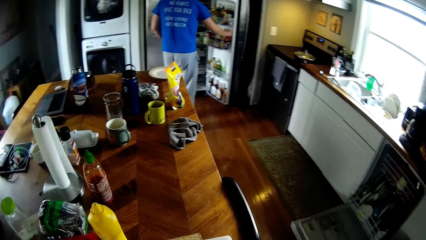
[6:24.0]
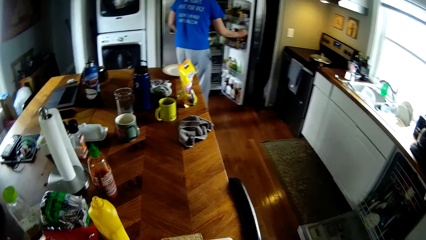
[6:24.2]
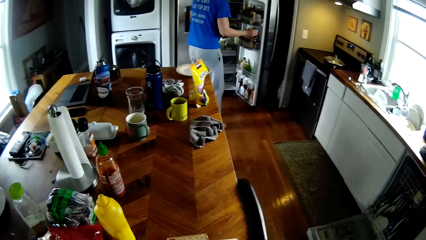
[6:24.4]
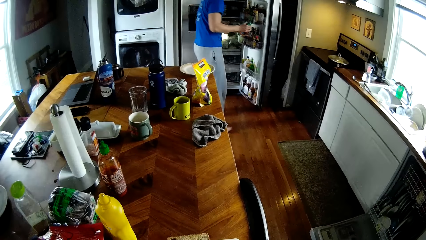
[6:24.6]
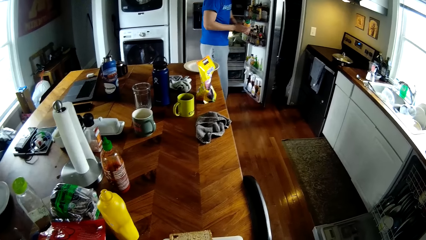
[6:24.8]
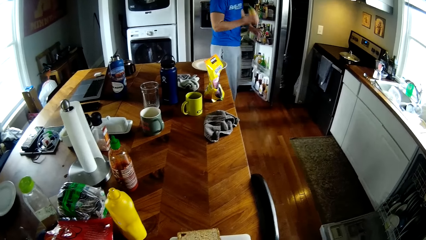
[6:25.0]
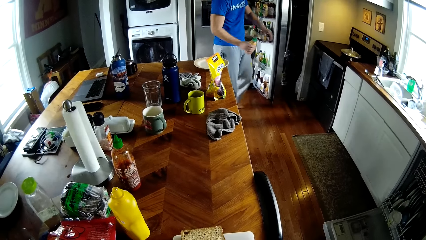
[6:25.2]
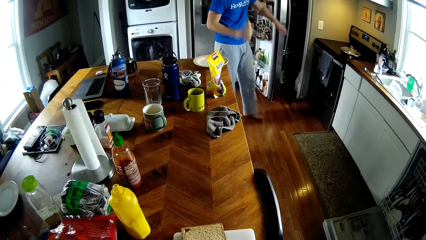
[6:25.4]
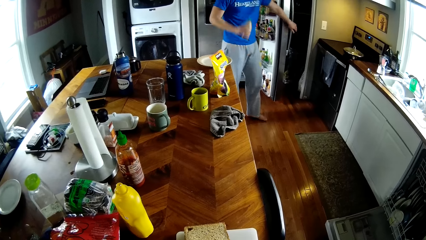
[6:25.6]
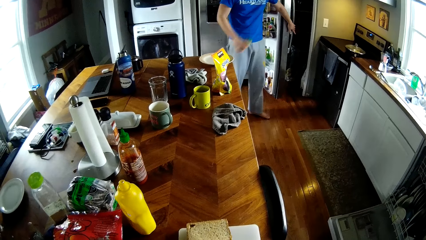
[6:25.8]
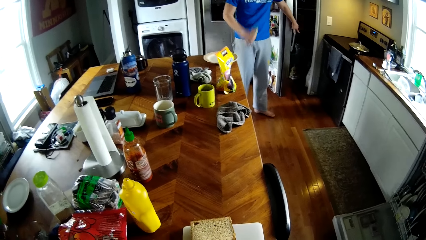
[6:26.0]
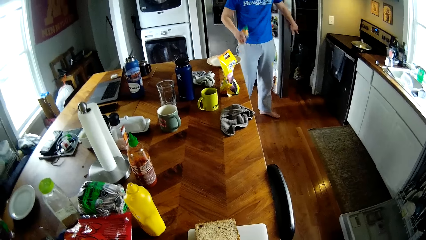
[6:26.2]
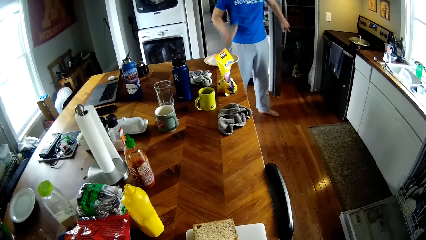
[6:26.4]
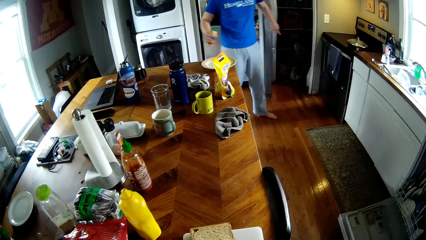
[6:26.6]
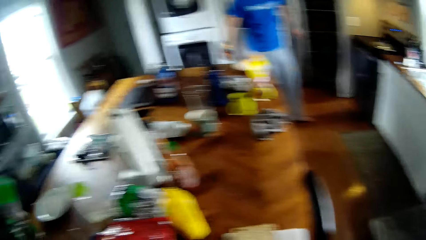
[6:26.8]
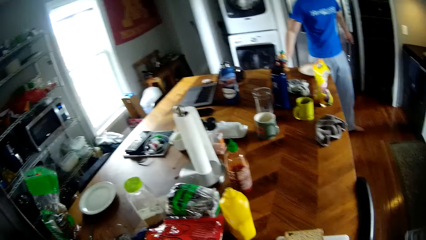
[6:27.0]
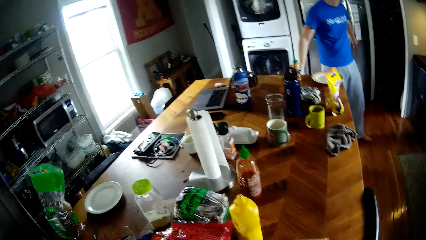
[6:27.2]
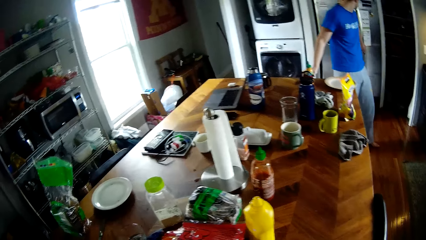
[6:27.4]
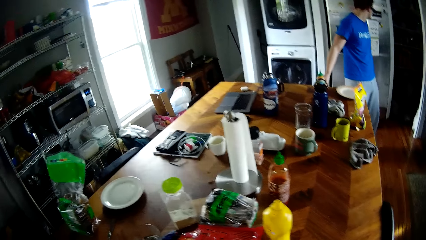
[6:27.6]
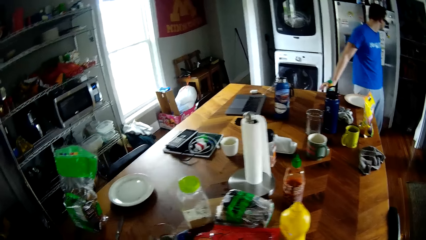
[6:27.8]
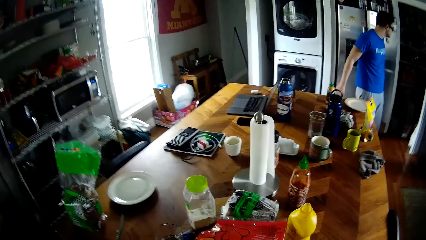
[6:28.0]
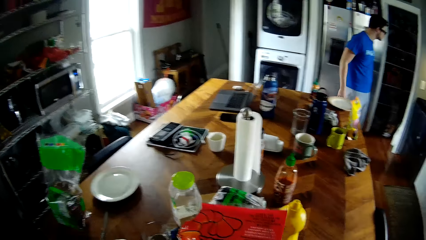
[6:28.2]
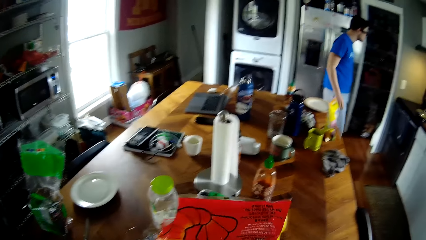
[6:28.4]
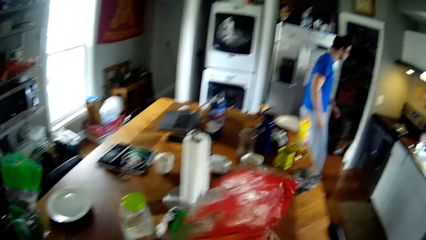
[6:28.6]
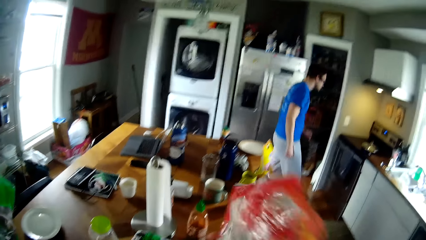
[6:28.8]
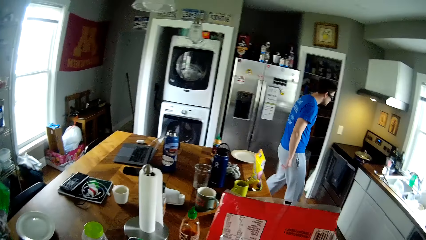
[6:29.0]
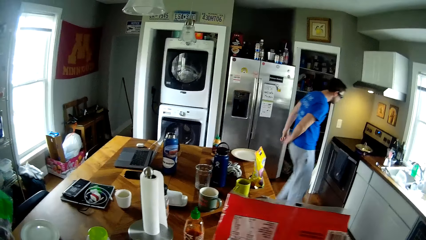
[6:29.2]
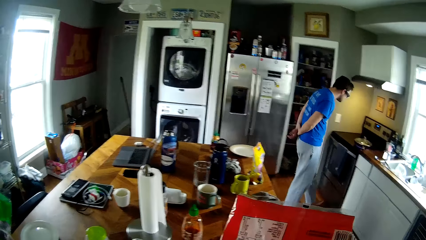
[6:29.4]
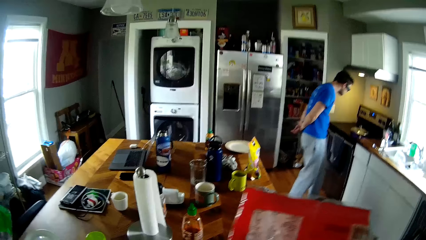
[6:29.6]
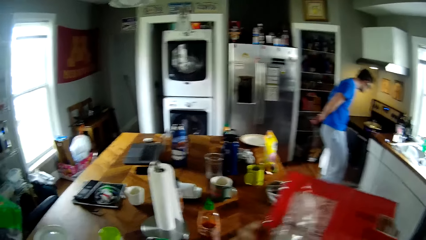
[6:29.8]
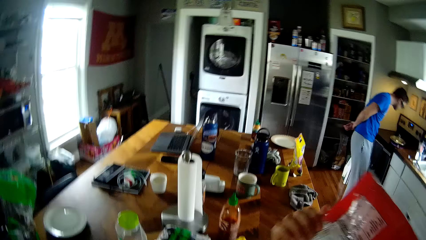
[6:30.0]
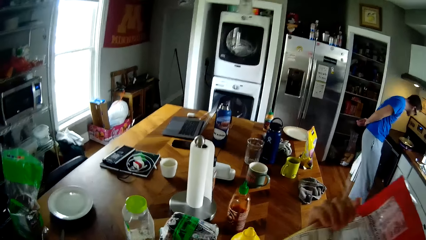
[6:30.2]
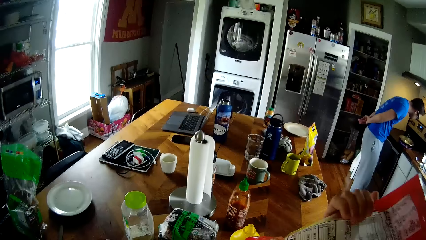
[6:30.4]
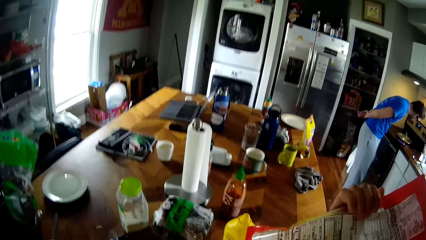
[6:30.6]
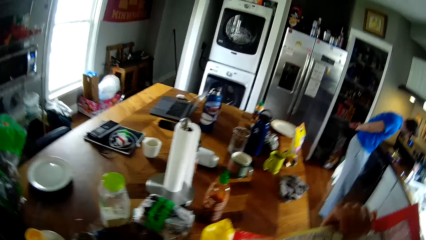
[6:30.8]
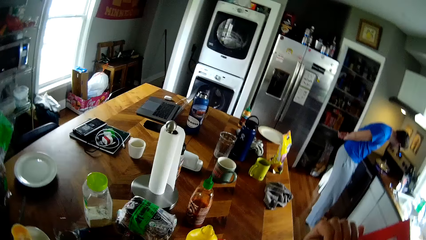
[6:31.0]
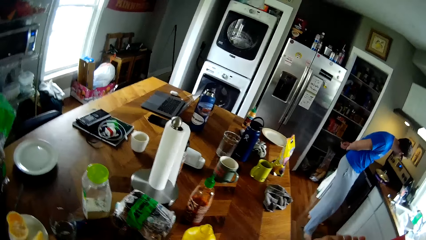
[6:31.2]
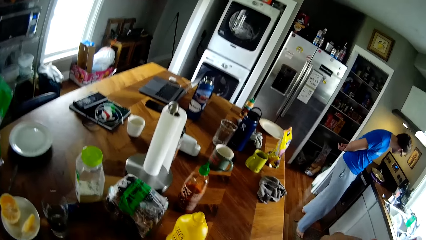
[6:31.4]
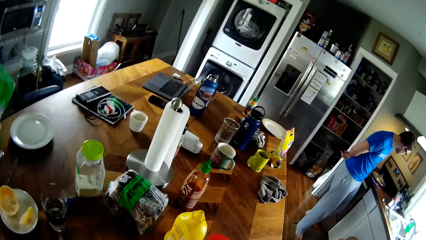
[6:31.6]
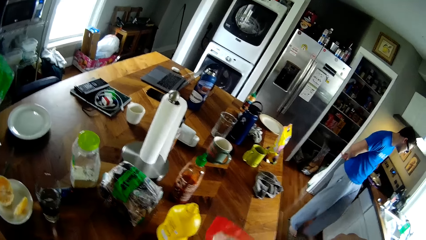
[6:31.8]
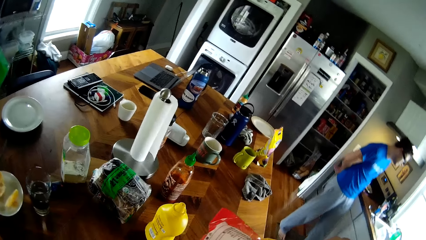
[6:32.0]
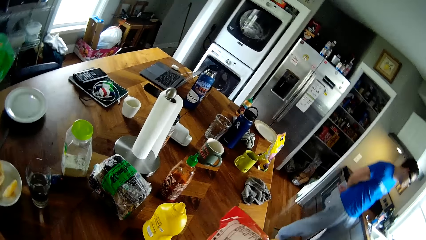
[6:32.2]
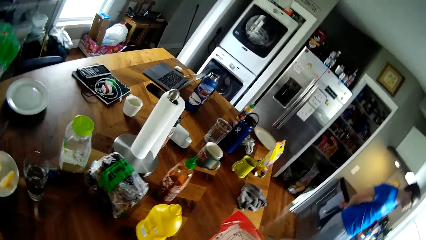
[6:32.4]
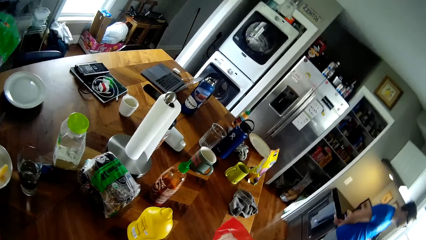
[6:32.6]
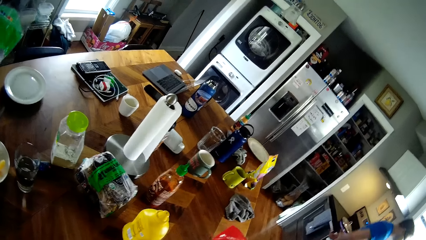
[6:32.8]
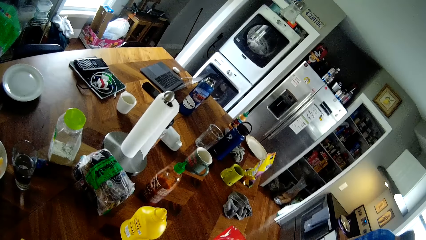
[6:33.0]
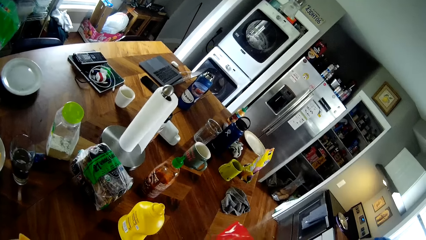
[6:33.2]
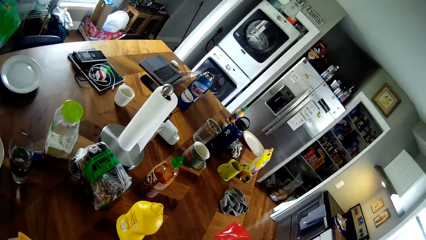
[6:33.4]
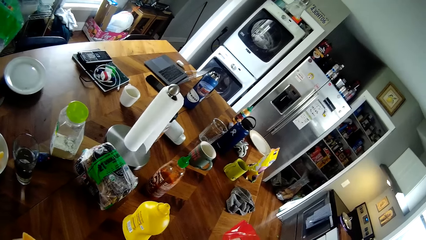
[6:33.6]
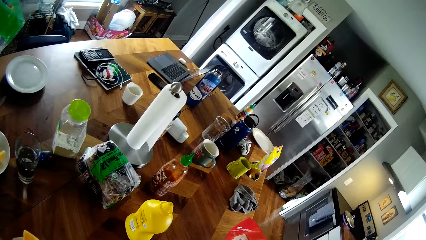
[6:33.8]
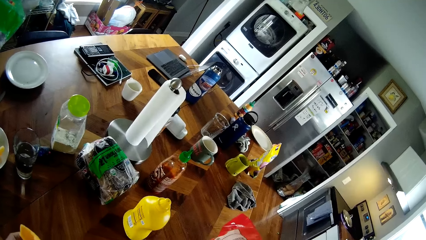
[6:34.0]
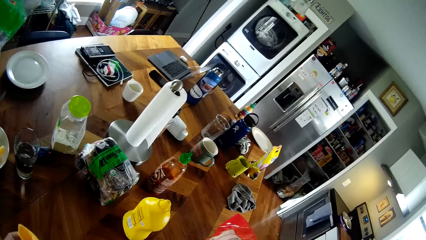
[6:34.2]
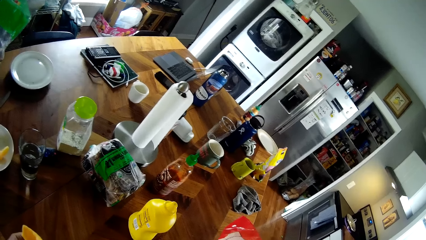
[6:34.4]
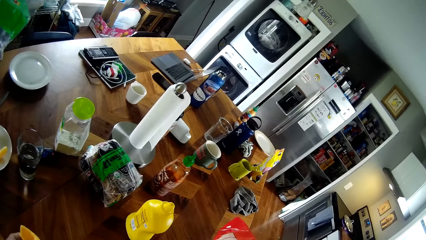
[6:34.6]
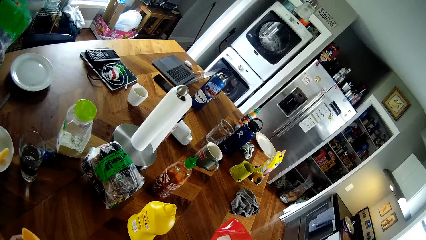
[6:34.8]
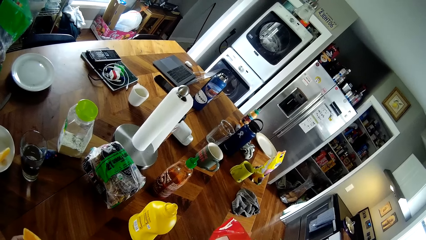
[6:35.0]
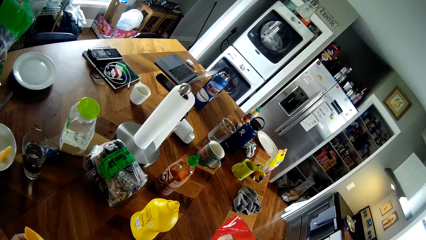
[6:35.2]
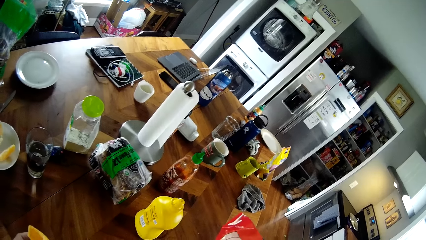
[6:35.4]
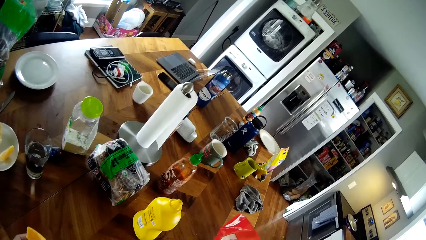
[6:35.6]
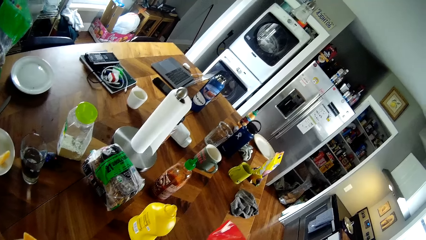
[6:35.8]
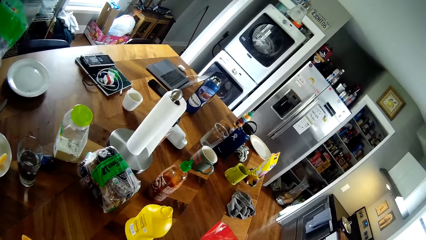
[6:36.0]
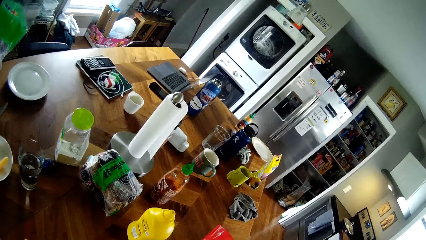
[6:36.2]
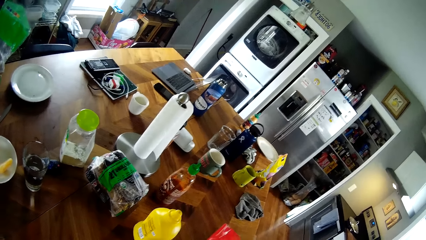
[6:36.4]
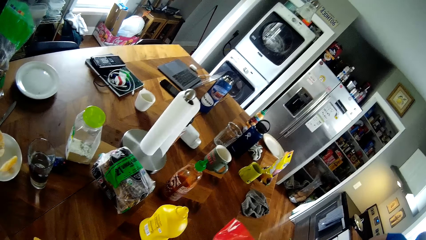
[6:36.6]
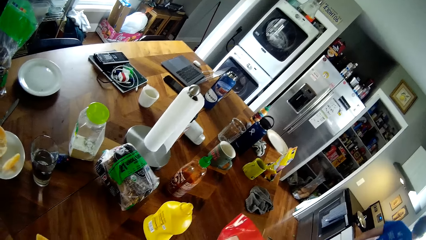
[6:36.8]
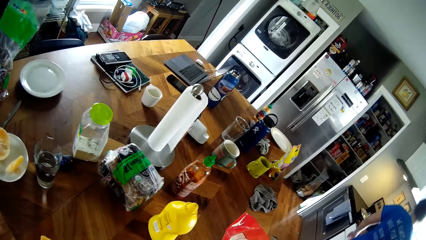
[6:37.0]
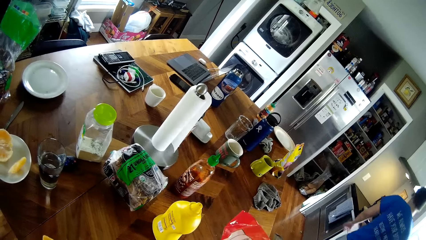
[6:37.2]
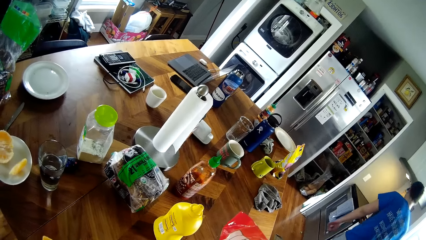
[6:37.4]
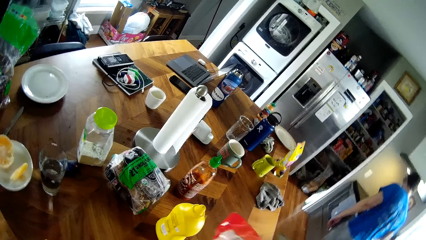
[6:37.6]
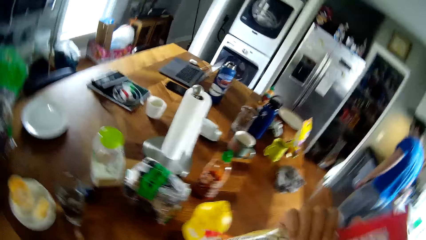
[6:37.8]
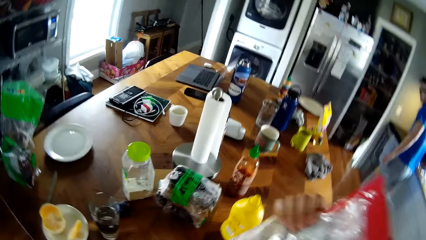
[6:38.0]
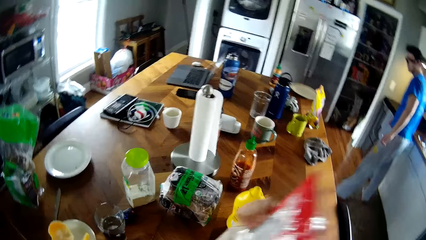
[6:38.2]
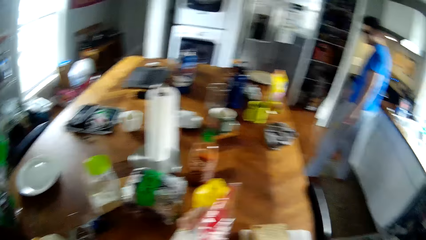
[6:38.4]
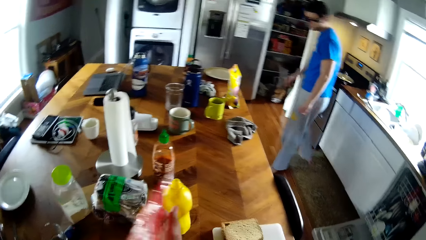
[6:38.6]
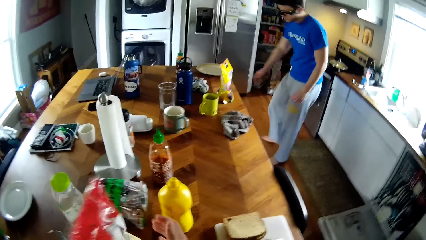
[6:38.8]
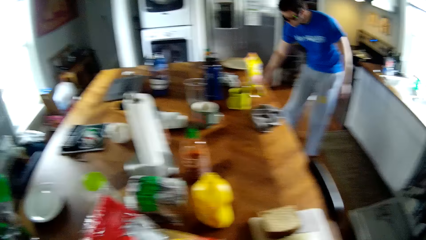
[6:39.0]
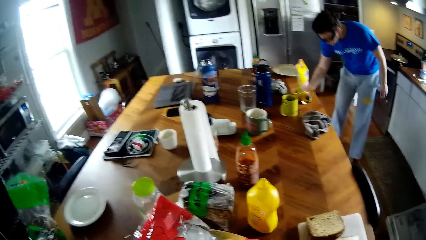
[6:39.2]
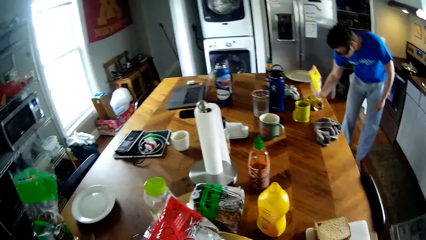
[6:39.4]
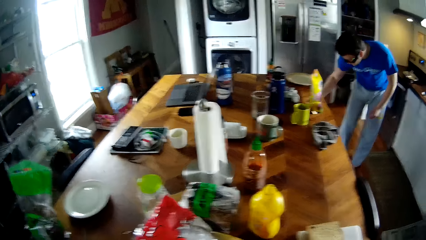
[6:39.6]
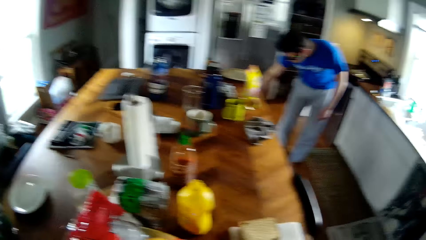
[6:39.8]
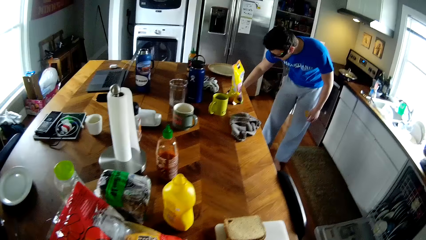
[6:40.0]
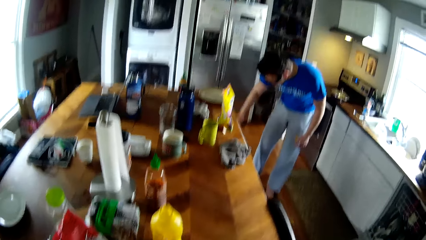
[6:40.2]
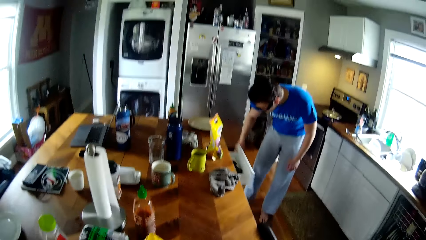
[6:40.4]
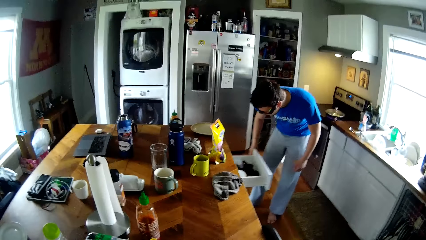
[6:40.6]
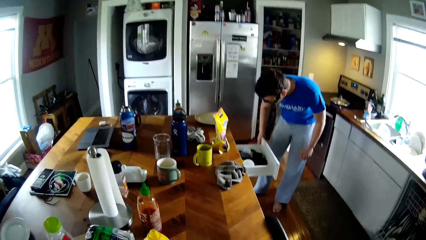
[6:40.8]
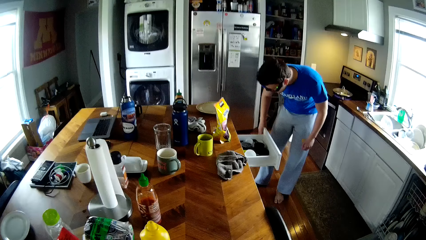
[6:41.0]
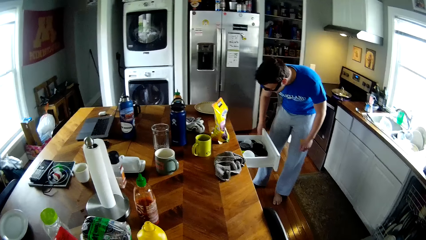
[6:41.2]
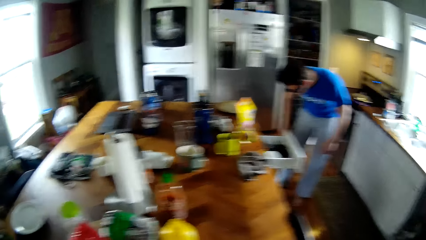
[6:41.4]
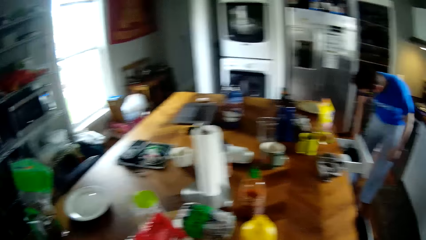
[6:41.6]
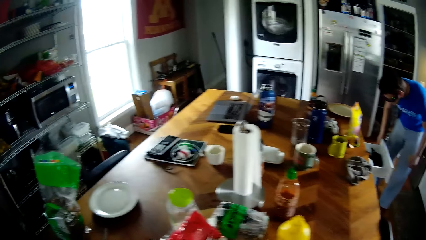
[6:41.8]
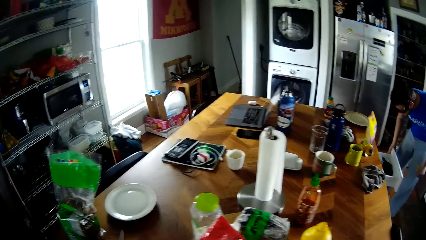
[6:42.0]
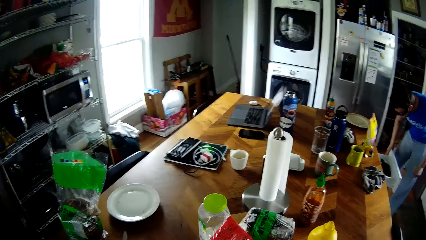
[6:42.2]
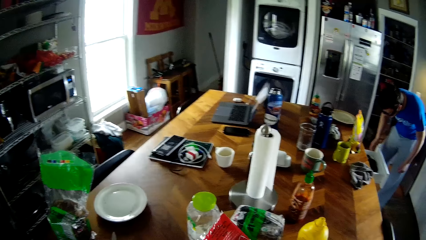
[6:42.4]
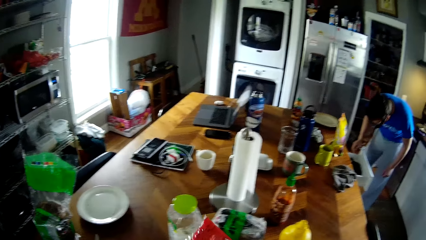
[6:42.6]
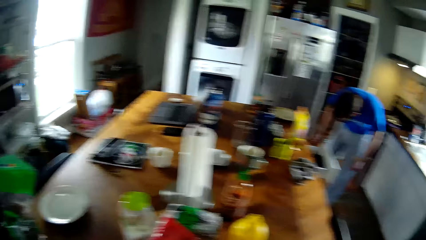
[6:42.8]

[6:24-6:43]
A man picks up a bottle from the refrigerator with his right hand. The man closes the refrigerator with his left hand and shakes the bottle in his right hand. The man drops the bottle on the table with his right hand. The camera wearer picks up the pack from the table. He turns the pack in his right hand. The man looks at a cooking stove. The camera wearer drops the pack on the table with his right hand. The man opens a drawer with his right hand.
